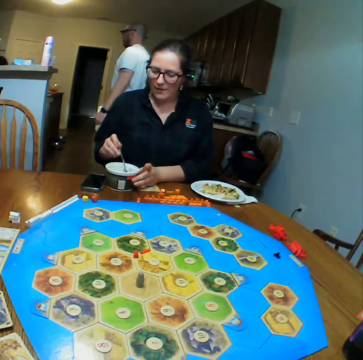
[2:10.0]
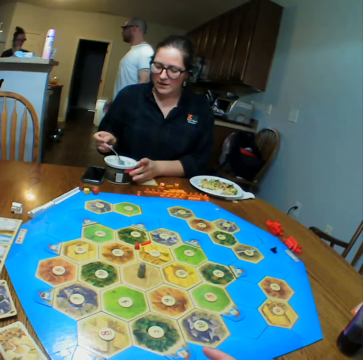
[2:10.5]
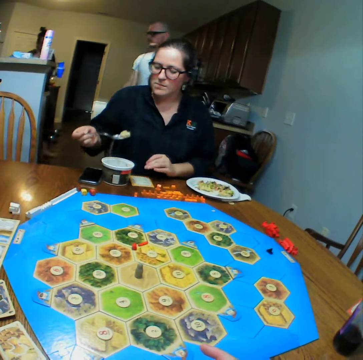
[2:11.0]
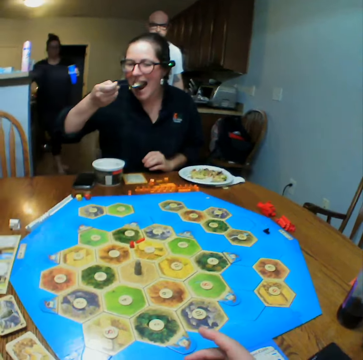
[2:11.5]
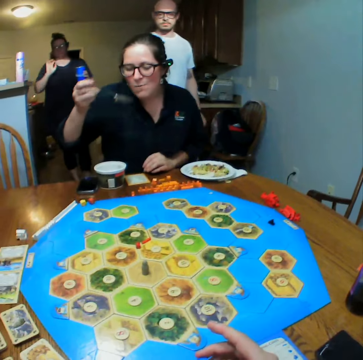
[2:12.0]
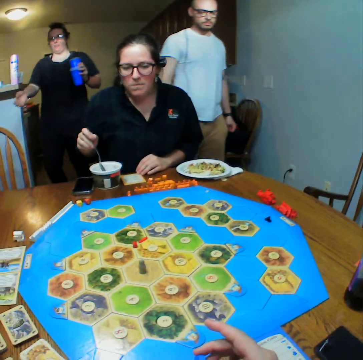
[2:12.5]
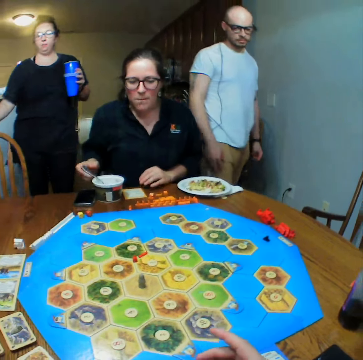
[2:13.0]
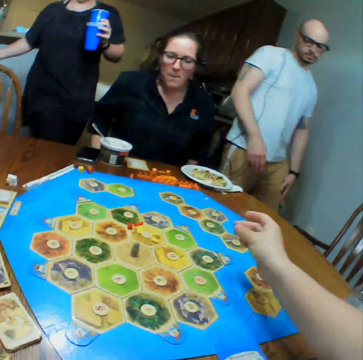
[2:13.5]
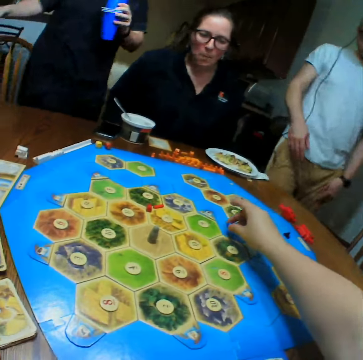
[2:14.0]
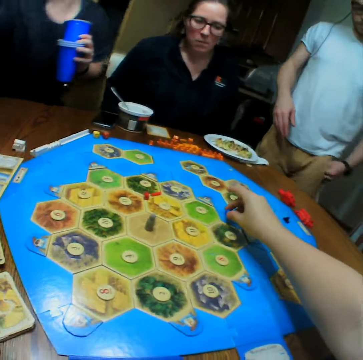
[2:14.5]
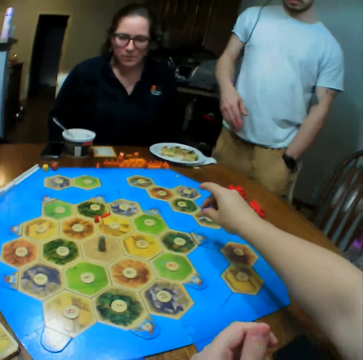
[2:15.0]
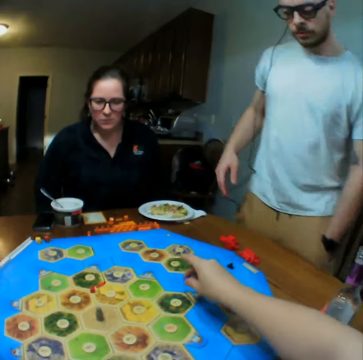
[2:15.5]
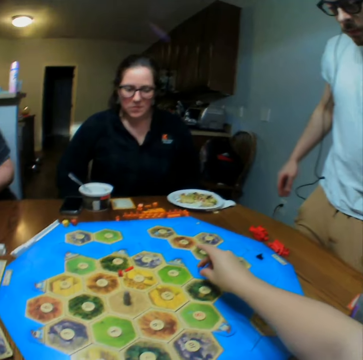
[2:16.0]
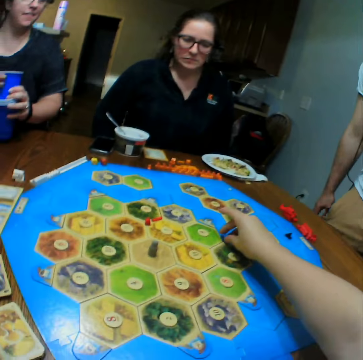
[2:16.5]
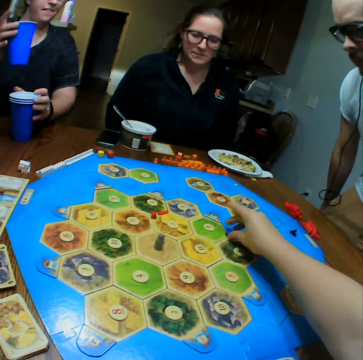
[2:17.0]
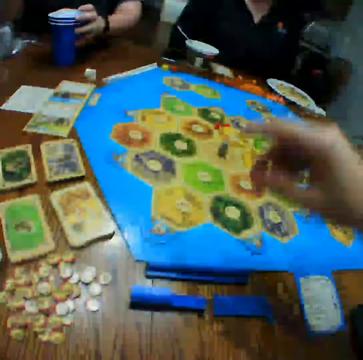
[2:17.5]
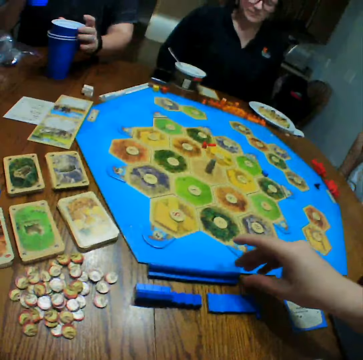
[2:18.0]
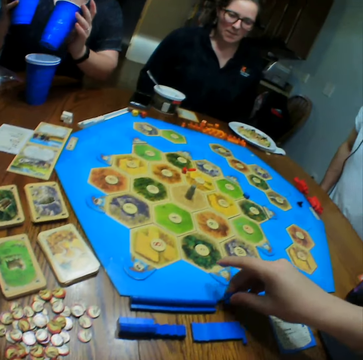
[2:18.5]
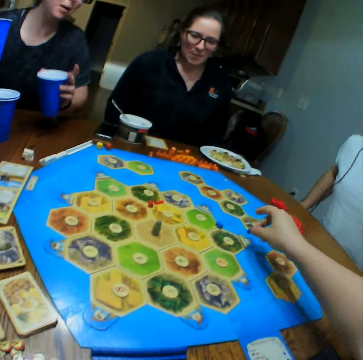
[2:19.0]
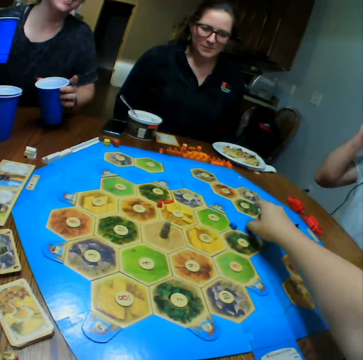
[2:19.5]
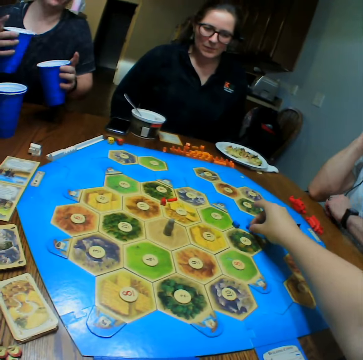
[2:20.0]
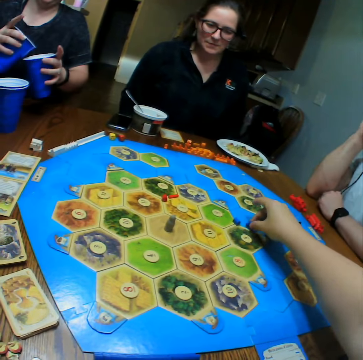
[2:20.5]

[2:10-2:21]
A woman eats food. A lady walks. A man walks. The lady sits. The man sits. The camera wearer places the block on the board. Another woman places cups on the table. The camera wearer plays.

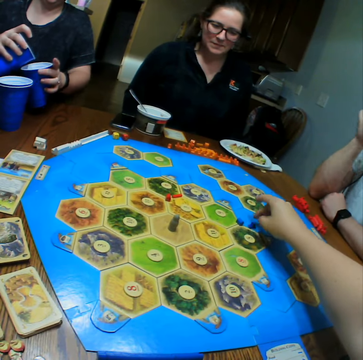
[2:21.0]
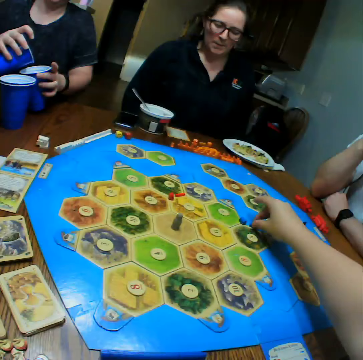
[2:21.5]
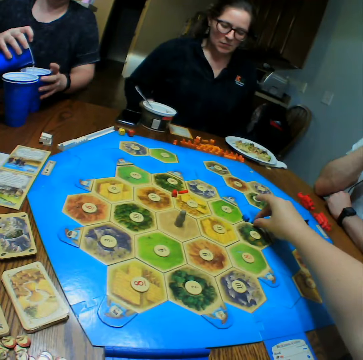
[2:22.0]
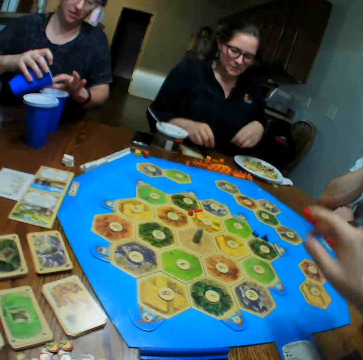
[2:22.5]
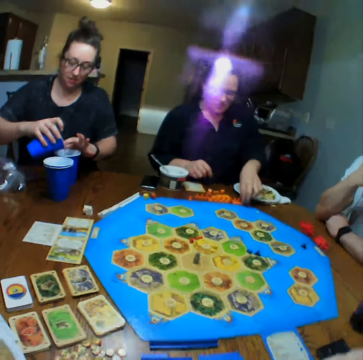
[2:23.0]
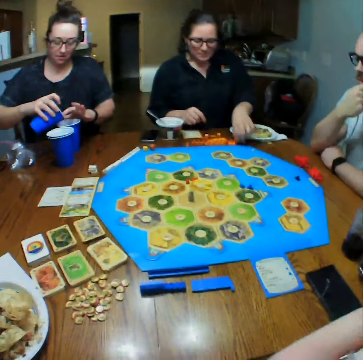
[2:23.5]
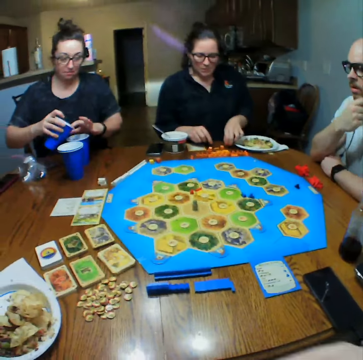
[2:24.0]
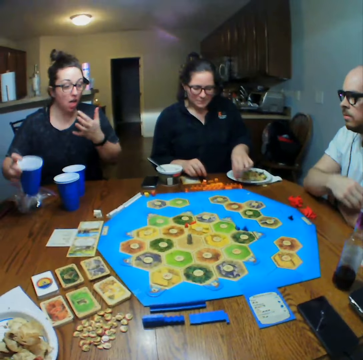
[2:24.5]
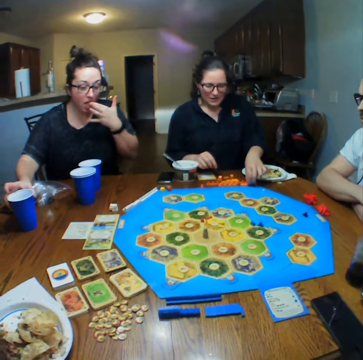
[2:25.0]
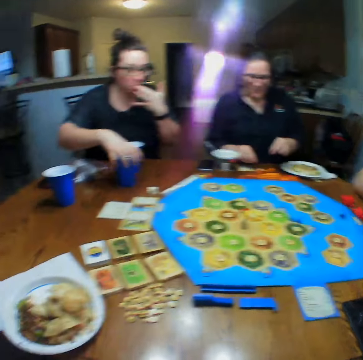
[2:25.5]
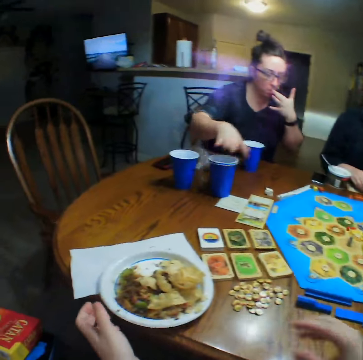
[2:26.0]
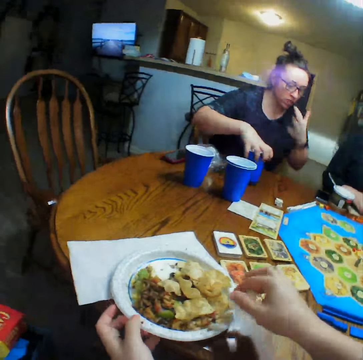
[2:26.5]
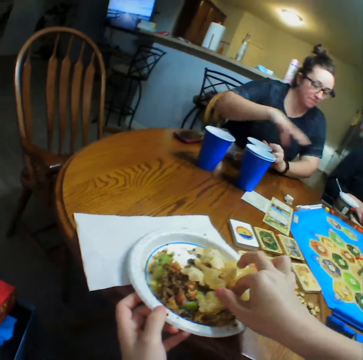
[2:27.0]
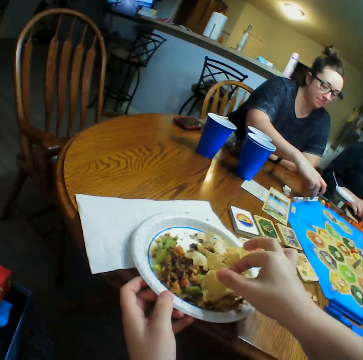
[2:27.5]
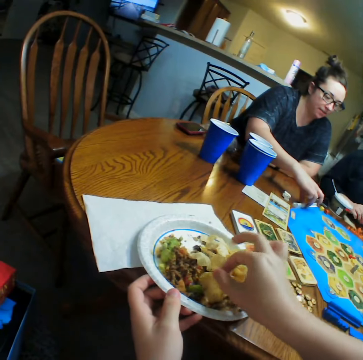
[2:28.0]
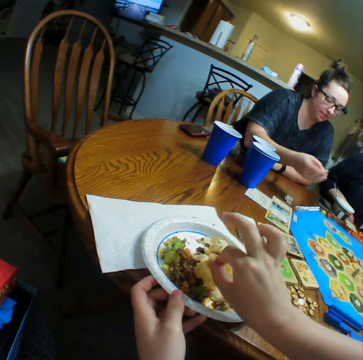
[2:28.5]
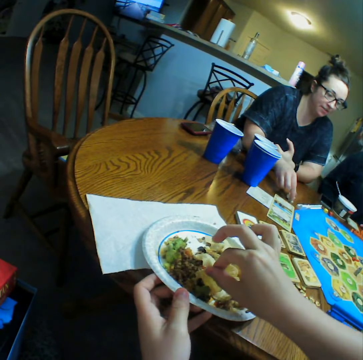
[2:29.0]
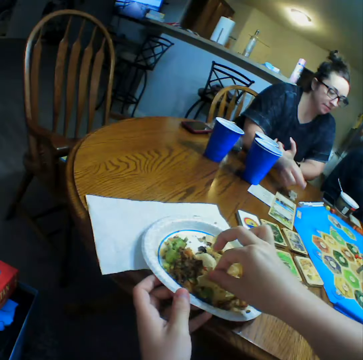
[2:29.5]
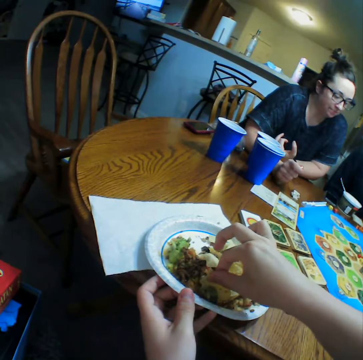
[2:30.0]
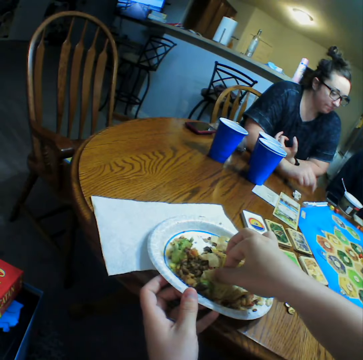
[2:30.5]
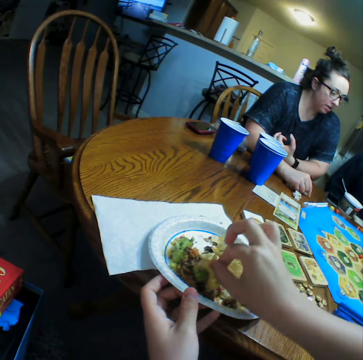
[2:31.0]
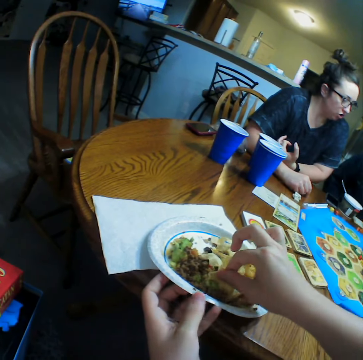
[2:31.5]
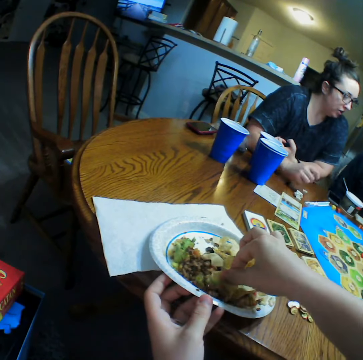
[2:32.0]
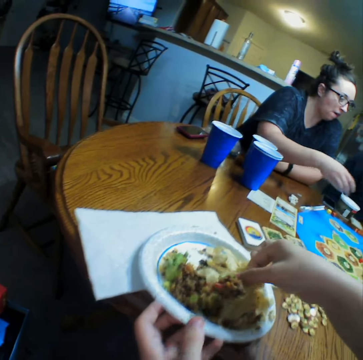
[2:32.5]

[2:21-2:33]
A lady pours the beverage in the cups. A woman arranges the blocks on the table. The camera wearer eats. The lady picks up the blocks from the table.

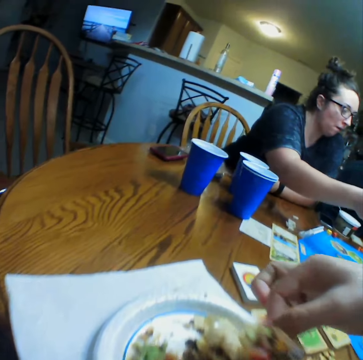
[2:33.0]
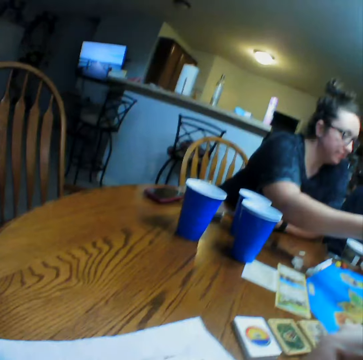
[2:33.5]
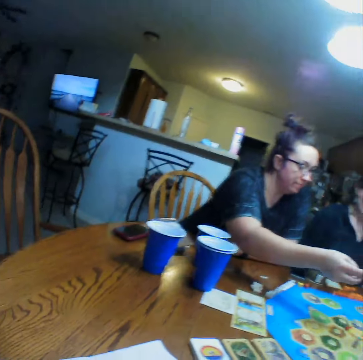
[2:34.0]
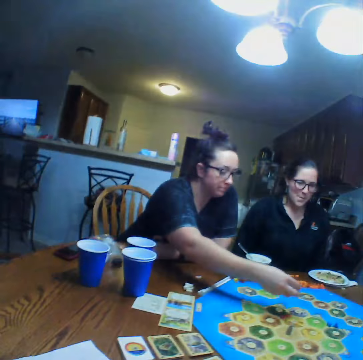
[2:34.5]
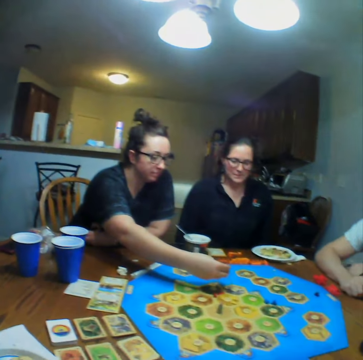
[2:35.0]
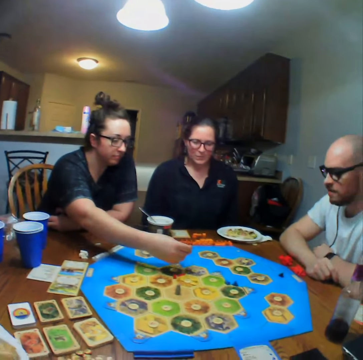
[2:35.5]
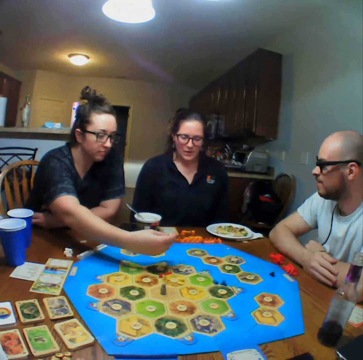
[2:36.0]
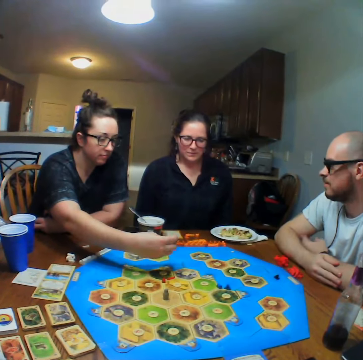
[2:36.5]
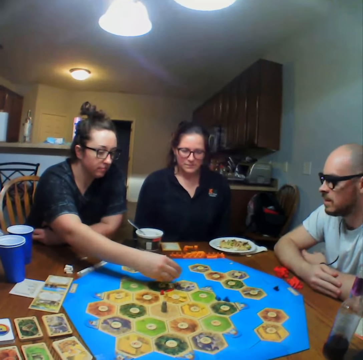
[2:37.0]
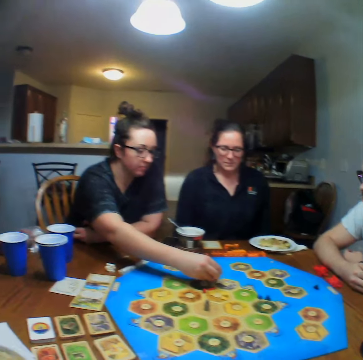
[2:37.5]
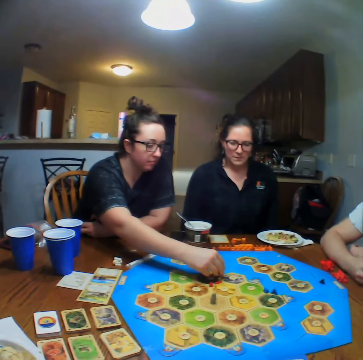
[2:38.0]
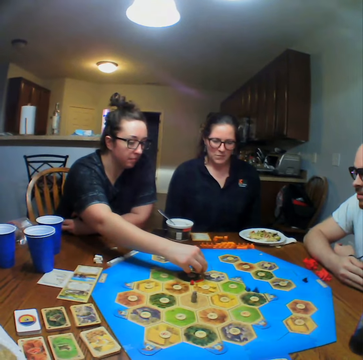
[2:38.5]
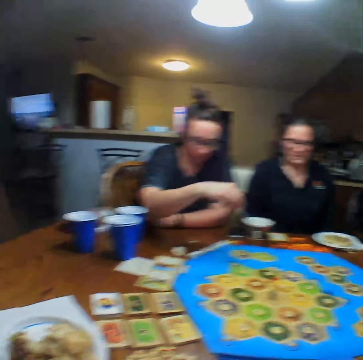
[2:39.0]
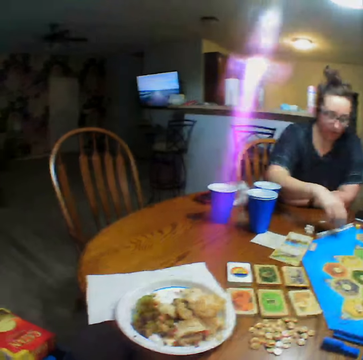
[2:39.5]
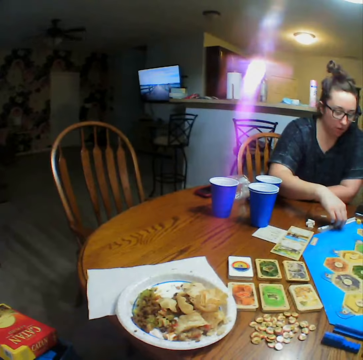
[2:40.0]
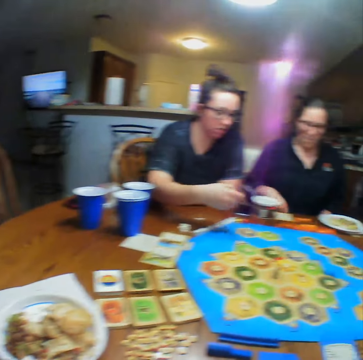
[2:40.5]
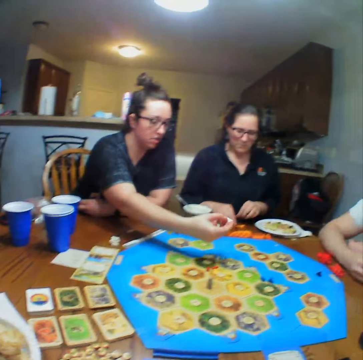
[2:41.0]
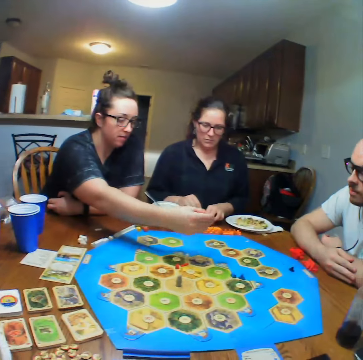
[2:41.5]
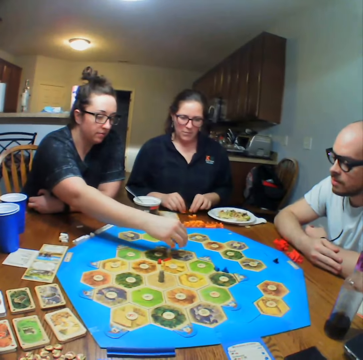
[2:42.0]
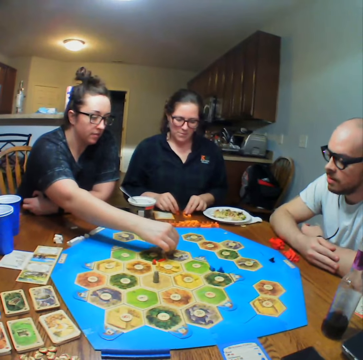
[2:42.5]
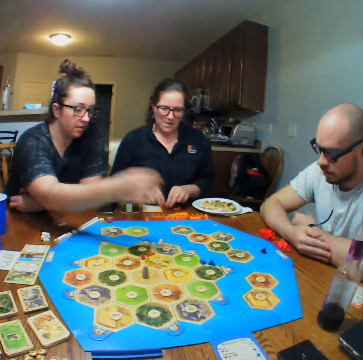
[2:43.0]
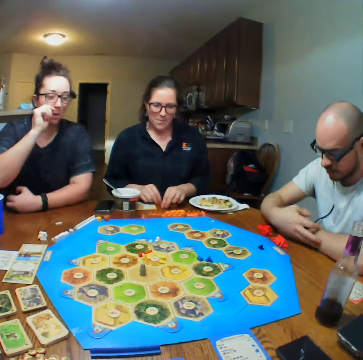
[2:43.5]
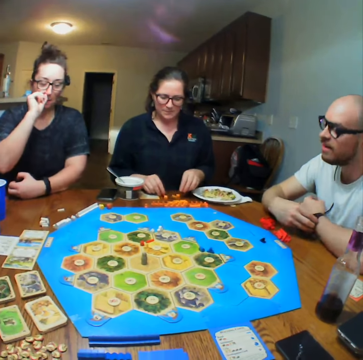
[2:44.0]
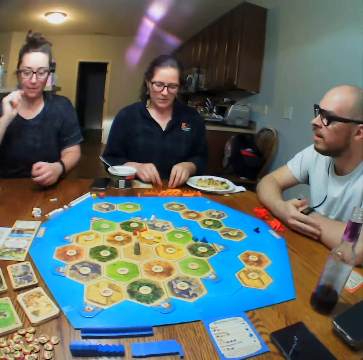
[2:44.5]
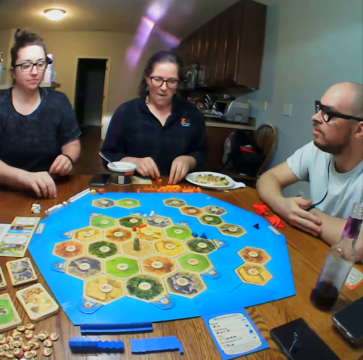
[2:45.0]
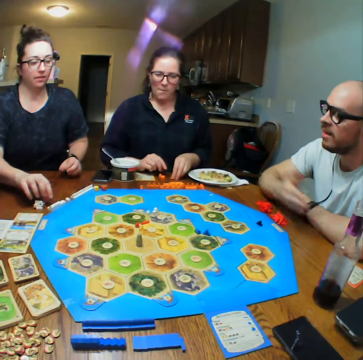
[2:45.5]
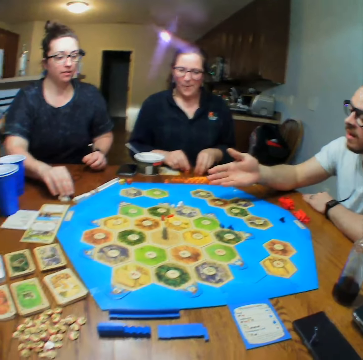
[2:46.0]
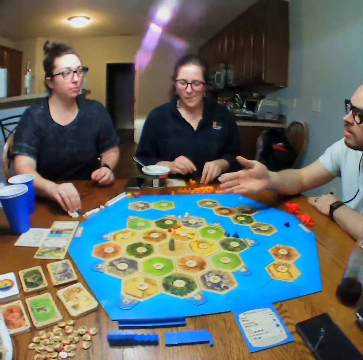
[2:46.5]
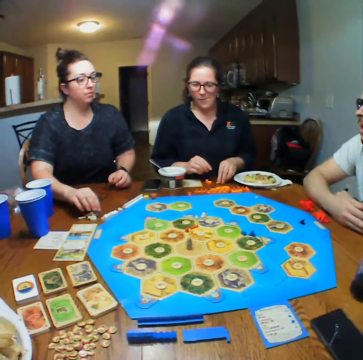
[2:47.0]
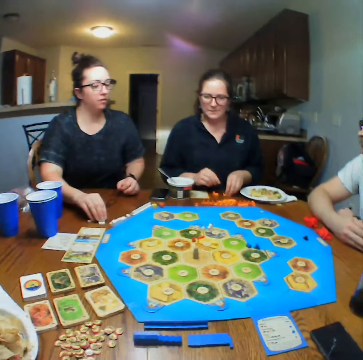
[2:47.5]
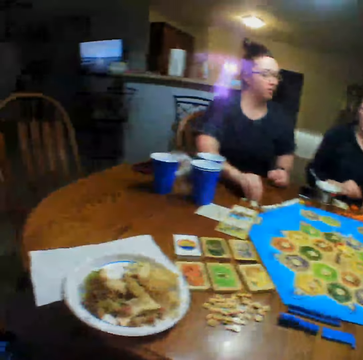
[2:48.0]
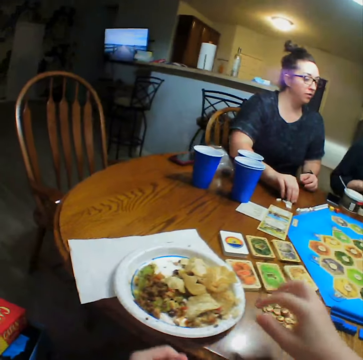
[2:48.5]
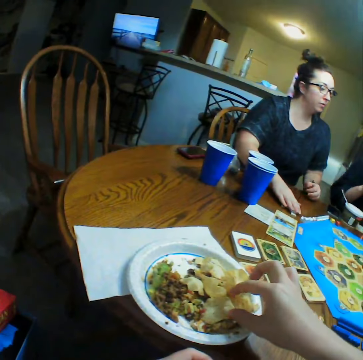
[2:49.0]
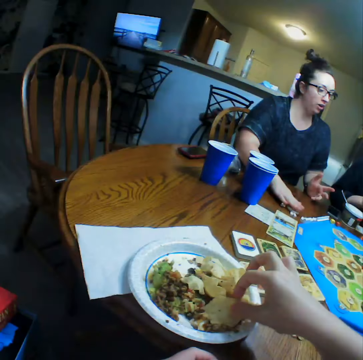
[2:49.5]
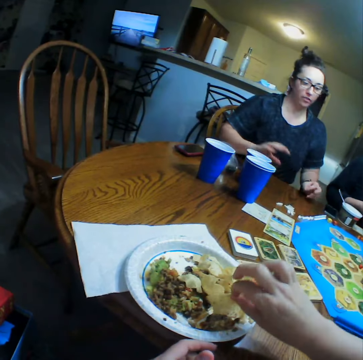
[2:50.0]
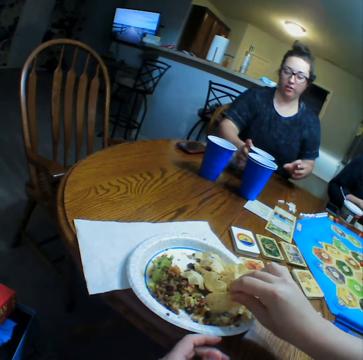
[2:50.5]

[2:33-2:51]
A lady plays. A woman places a block on the board. The woman picks up the blocks from the table. The woman places a block on the board. A man talks. The woman holds the blocks on the table. The camera wearer eats.
